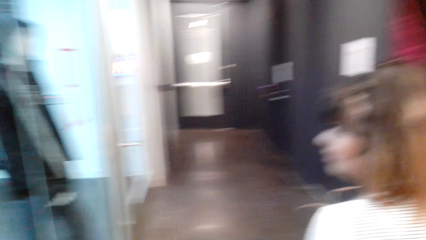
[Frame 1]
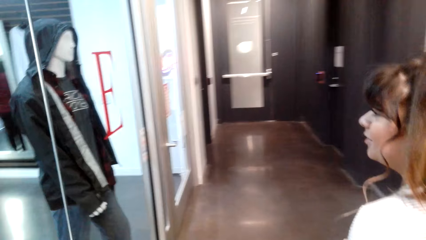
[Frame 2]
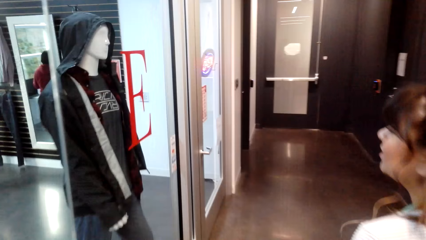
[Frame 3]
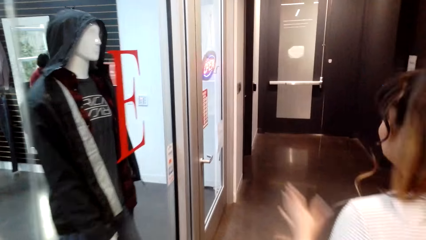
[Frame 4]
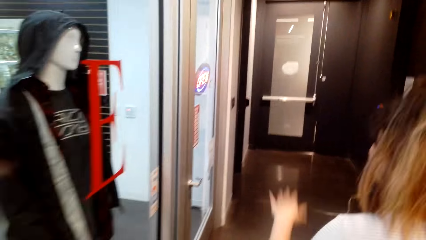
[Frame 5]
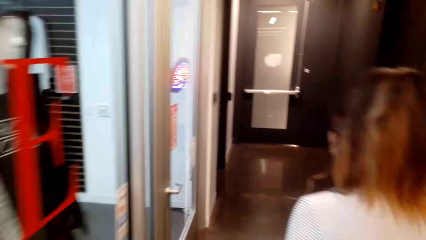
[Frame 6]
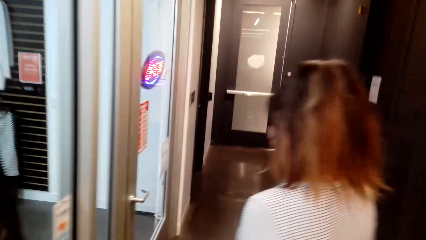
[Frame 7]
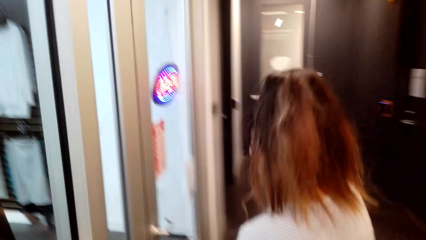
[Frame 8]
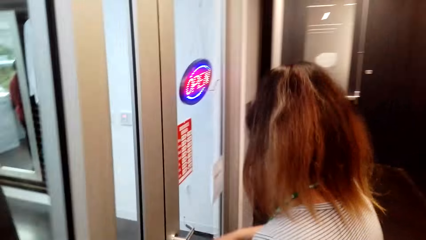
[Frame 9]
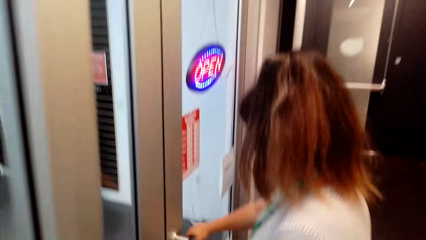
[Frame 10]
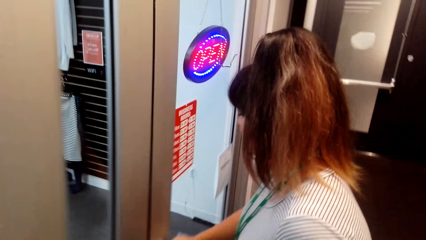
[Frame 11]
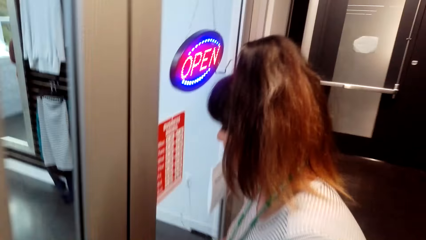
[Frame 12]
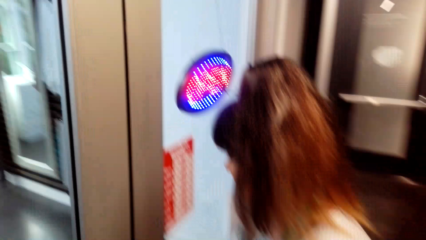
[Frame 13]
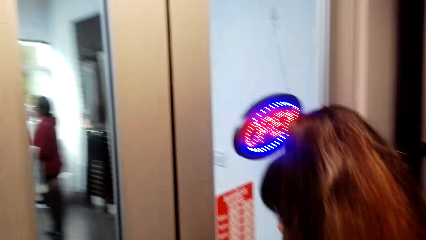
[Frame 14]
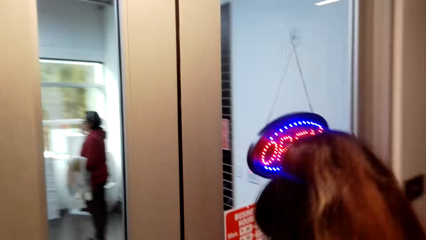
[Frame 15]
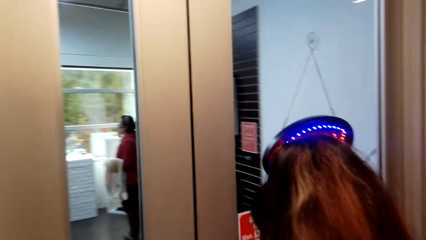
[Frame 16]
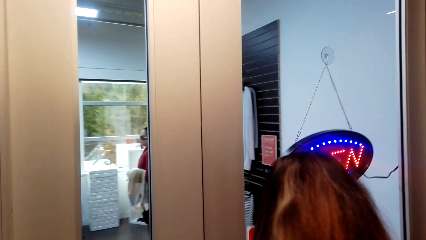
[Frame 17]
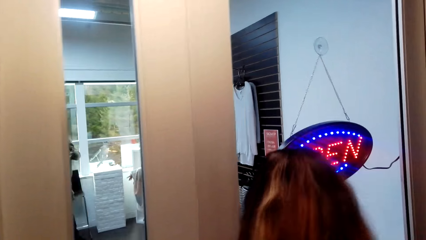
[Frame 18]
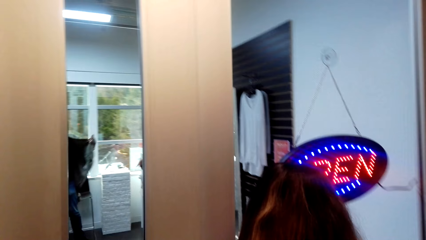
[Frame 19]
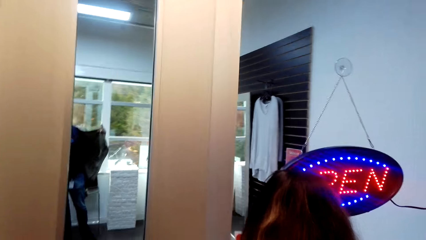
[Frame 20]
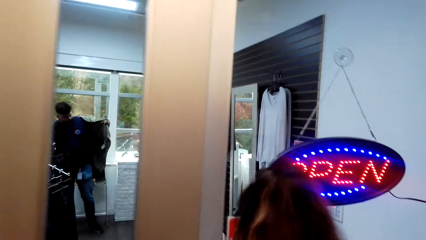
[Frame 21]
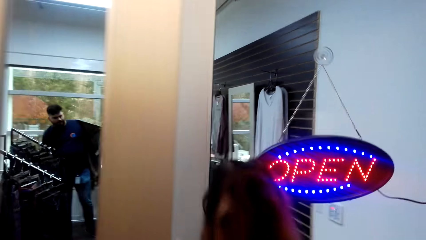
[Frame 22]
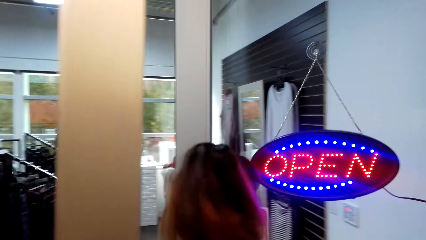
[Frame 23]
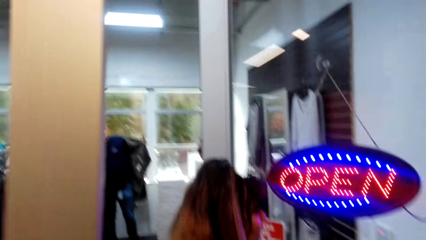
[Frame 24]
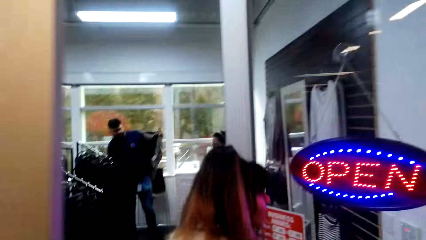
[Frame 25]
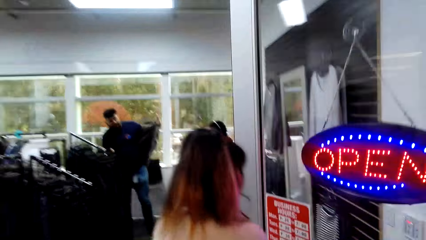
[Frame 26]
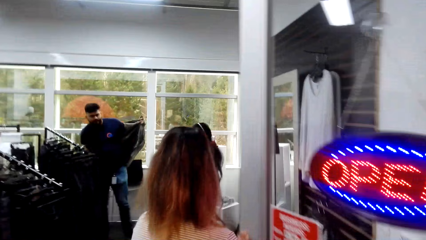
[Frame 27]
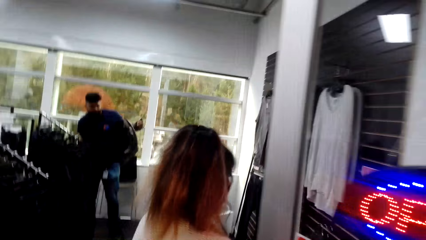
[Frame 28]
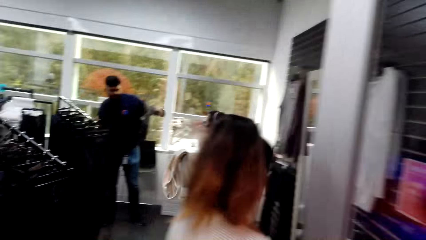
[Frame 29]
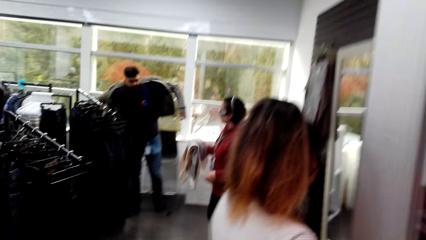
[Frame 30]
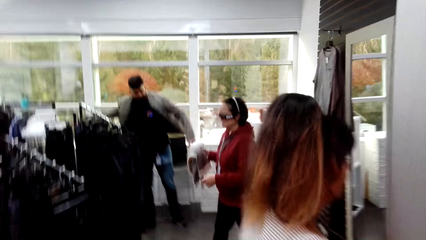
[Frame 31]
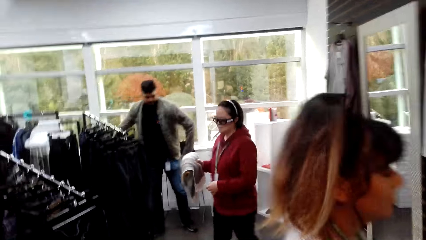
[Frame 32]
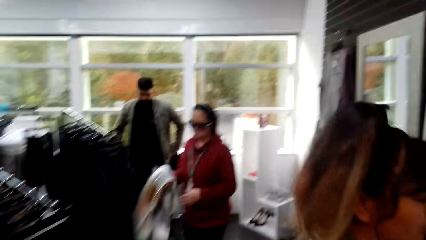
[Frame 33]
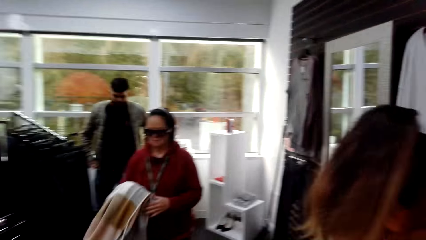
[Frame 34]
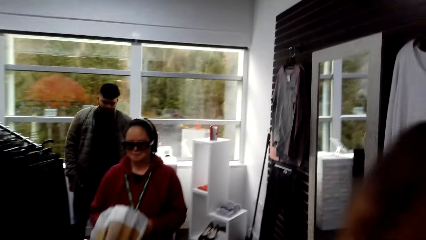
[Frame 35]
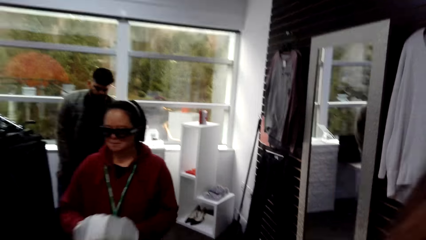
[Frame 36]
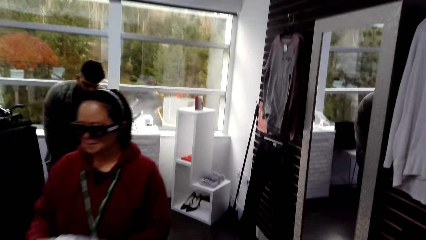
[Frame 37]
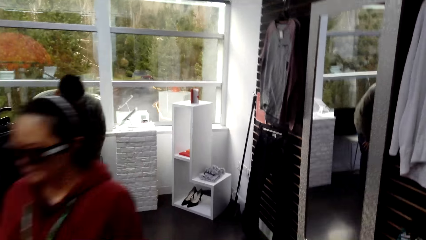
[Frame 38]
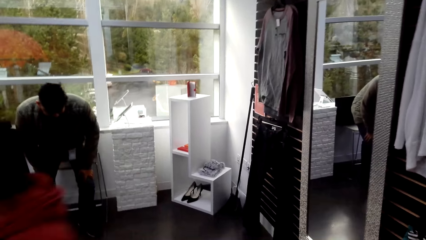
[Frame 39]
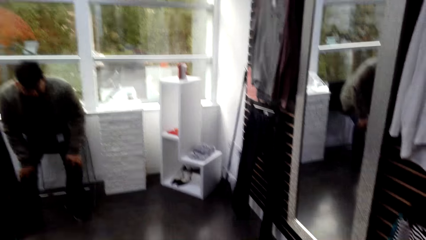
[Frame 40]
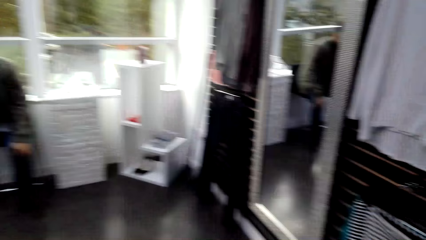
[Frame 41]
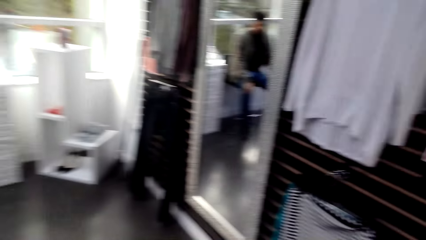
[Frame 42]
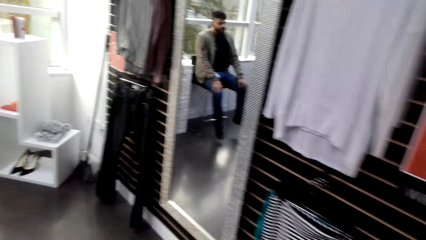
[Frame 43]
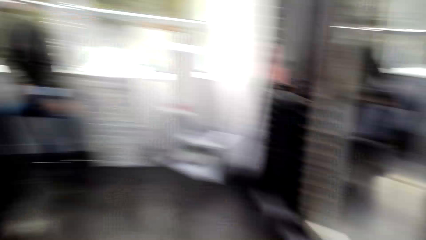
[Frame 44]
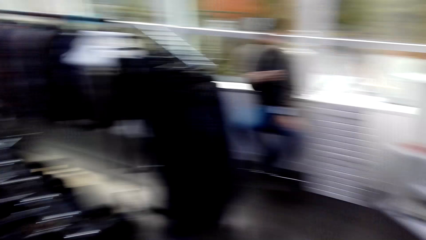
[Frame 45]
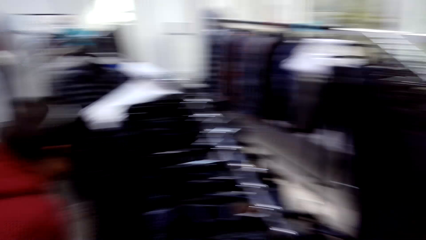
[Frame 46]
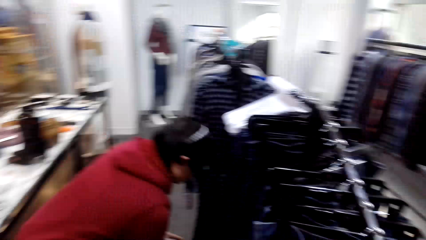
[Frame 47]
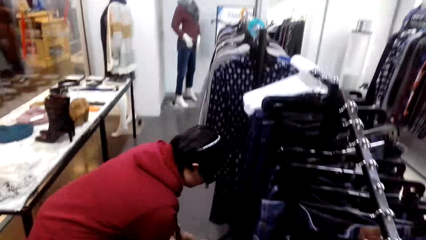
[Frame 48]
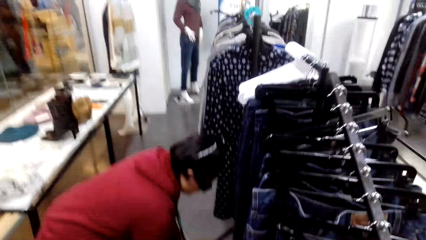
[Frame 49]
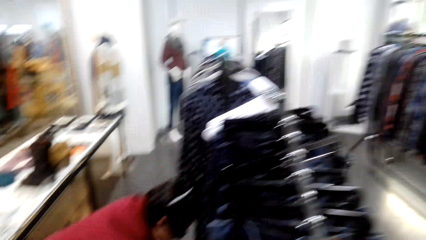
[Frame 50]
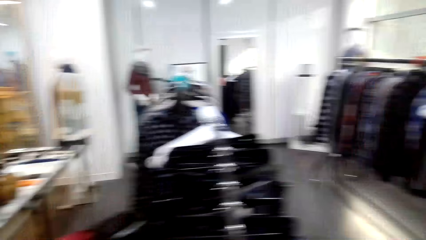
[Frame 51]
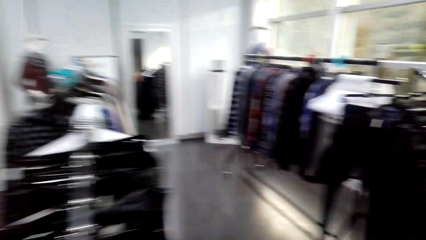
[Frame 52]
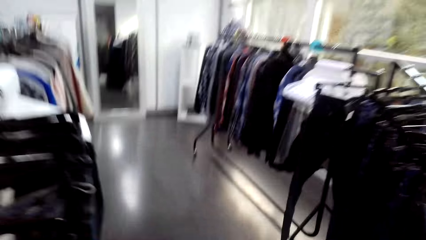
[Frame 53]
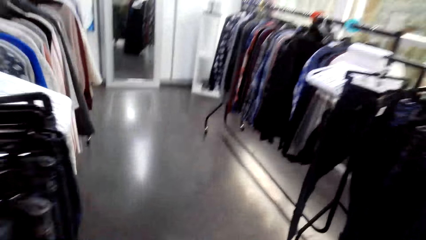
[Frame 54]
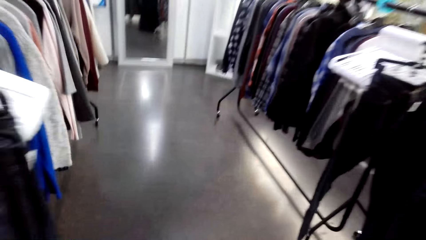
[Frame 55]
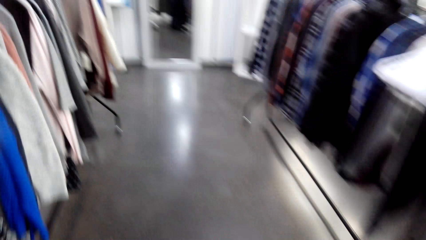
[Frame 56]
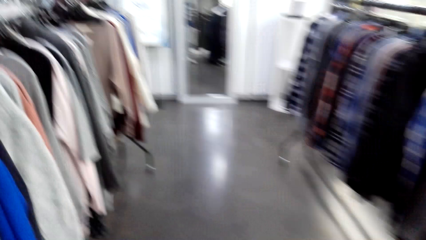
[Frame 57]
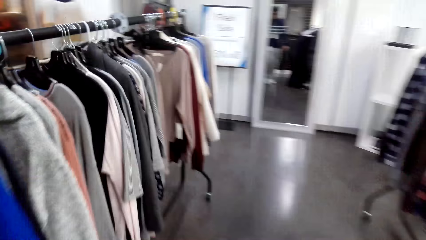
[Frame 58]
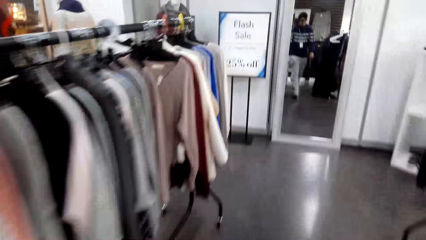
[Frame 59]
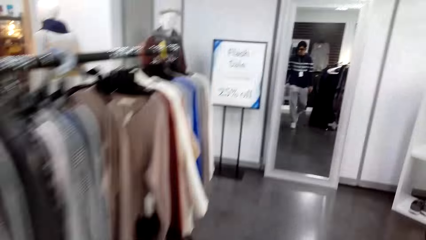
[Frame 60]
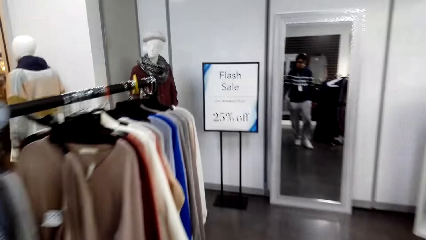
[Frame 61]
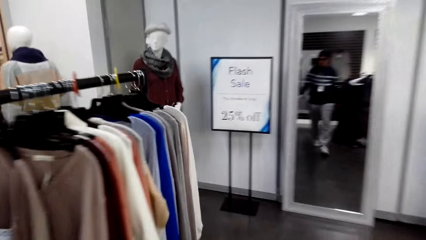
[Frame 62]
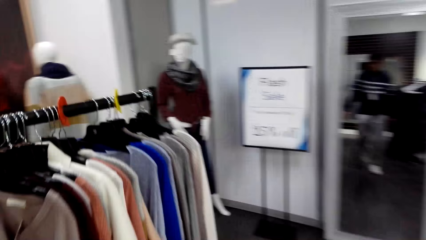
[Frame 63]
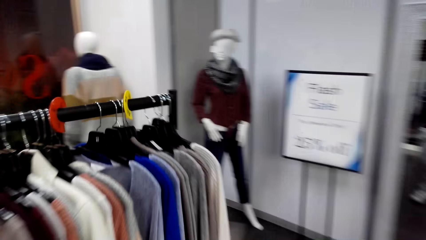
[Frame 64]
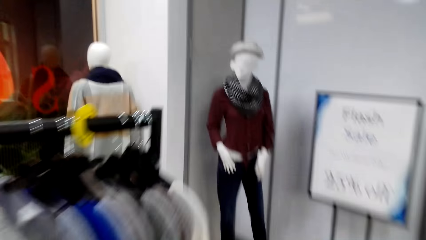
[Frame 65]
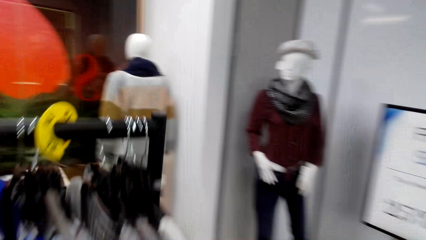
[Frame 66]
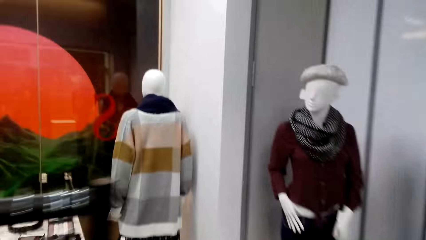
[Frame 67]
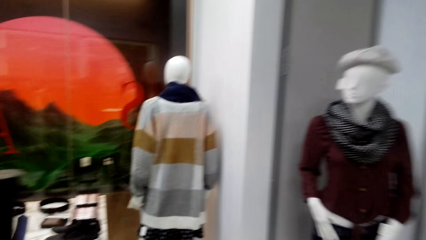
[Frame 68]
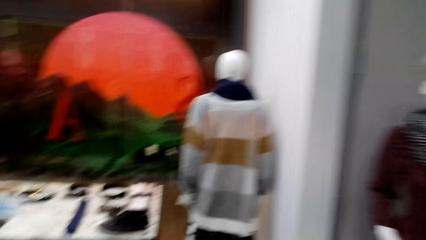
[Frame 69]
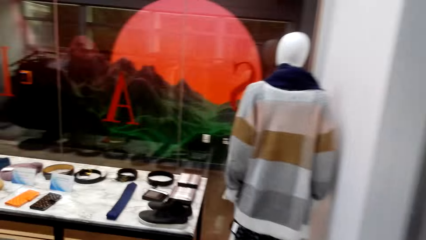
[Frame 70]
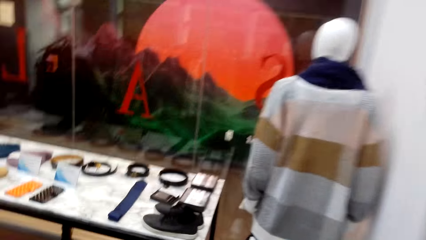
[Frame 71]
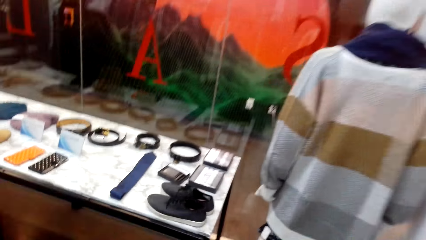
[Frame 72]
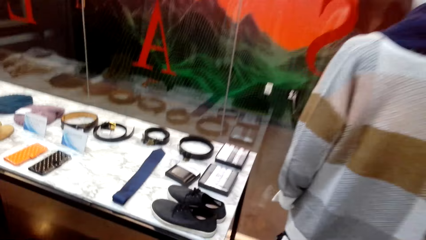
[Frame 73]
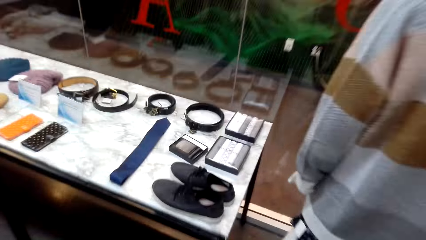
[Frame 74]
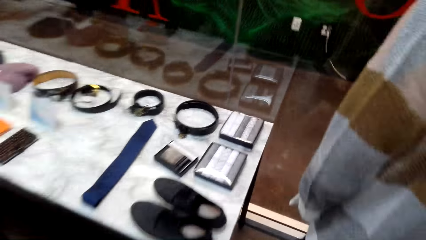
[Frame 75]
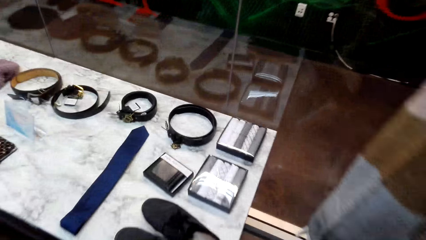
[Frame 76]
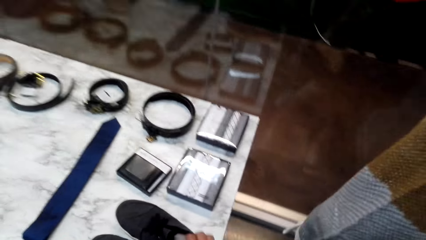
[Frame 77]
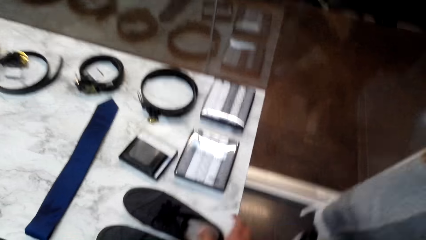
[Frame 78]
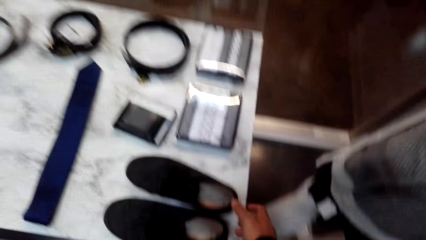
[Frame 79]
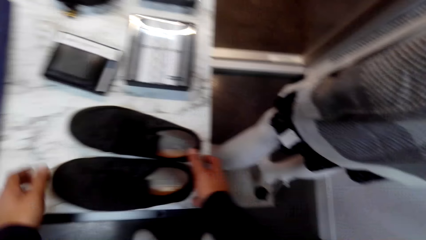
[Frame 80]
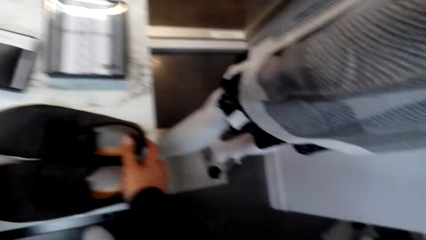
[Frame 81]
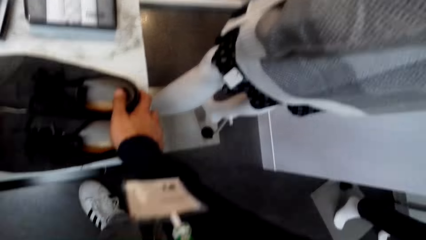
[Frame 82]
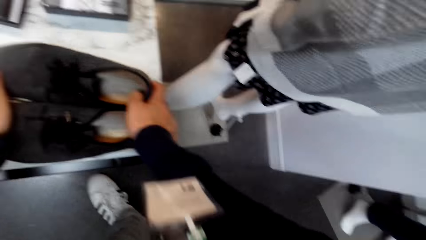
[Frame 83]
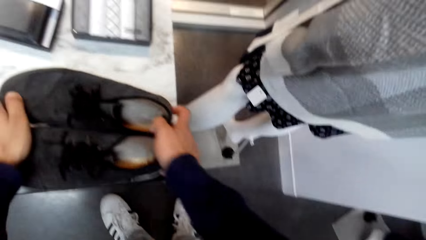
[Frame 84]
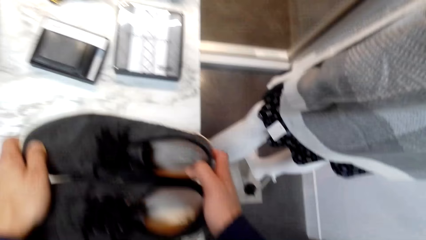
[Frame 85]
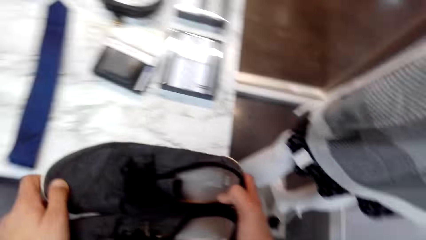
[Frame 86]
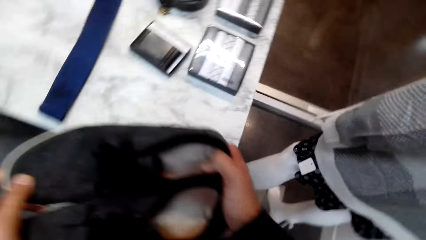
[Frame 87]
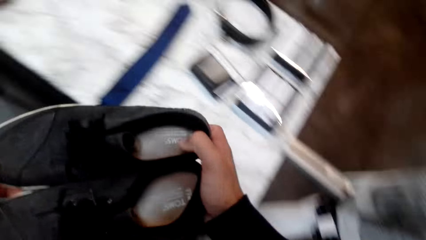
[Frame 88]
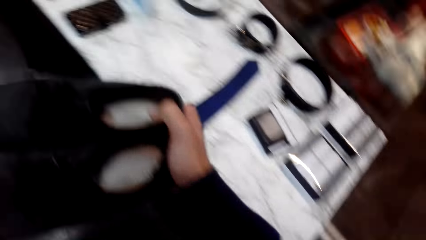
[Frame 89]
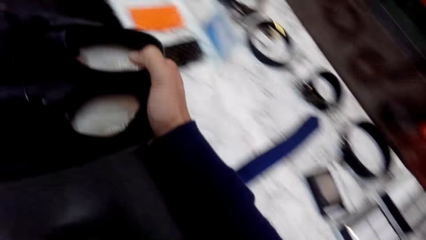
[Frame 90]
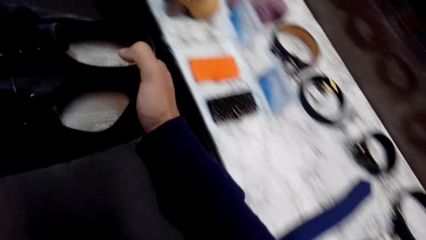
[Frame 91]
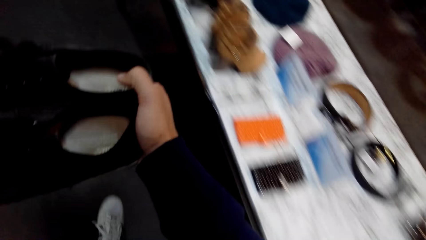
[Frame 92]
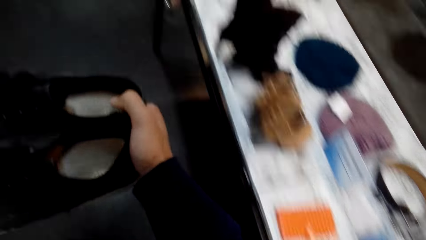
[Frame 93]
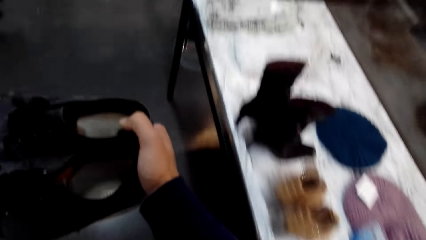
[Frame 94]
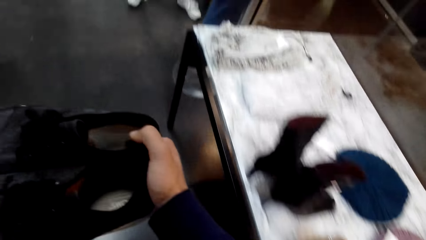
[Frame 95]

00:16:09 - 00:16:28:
A woman opens the clothes shop door. The camera wearer and the woman enter the clothes shop. The camera wearer and the woman walk around in the clothes shop. The camera wearer picks up shoes on a table. They walk around in the clothes shop.
